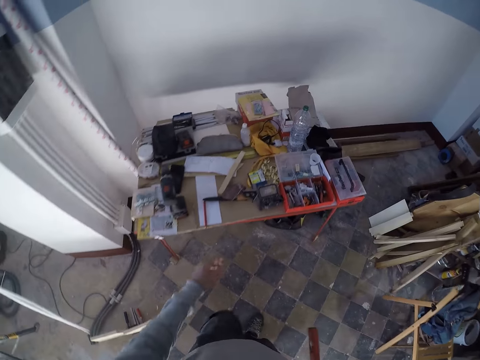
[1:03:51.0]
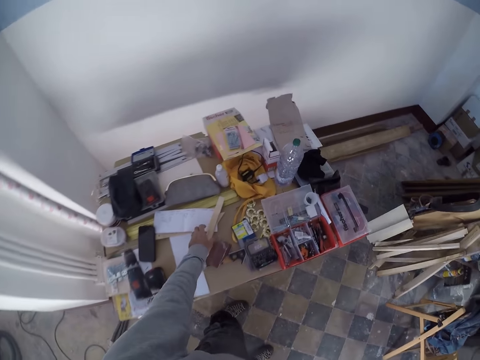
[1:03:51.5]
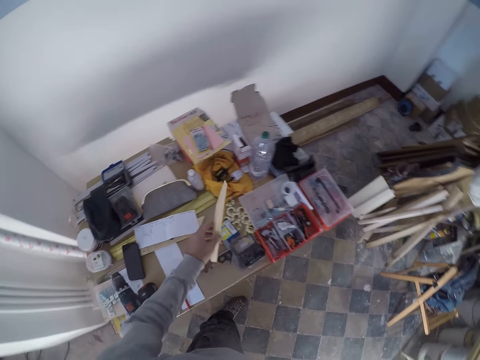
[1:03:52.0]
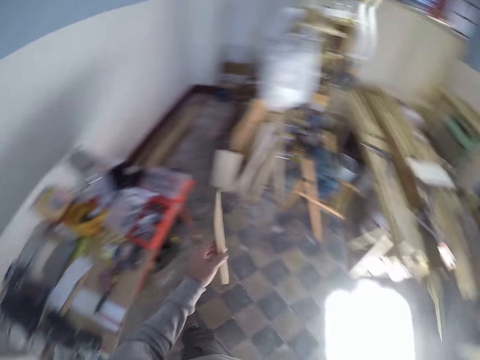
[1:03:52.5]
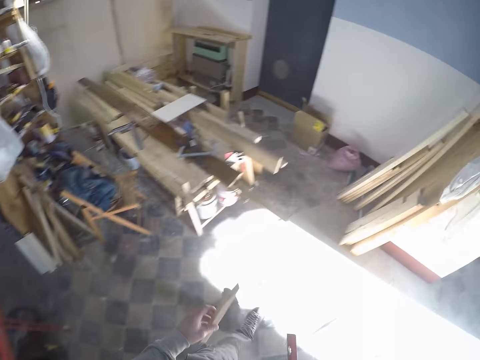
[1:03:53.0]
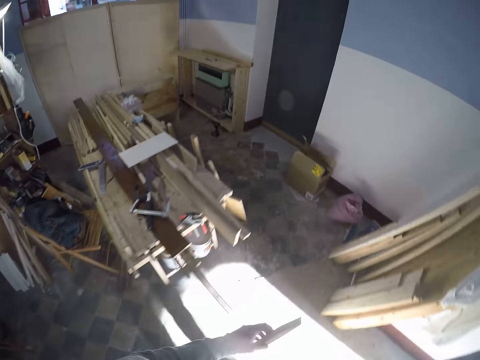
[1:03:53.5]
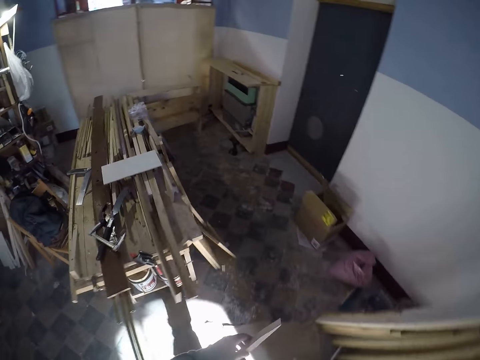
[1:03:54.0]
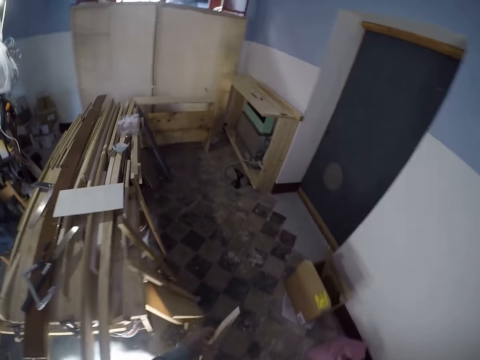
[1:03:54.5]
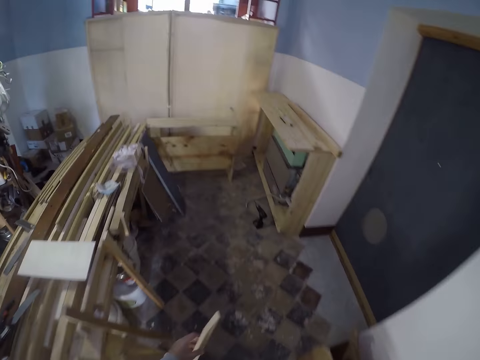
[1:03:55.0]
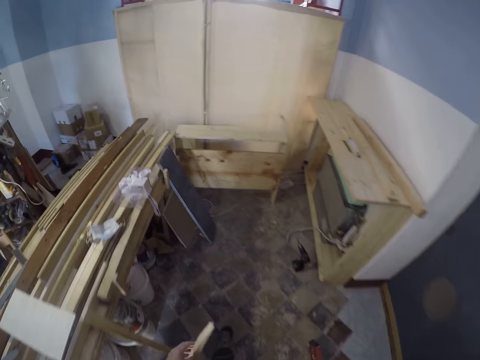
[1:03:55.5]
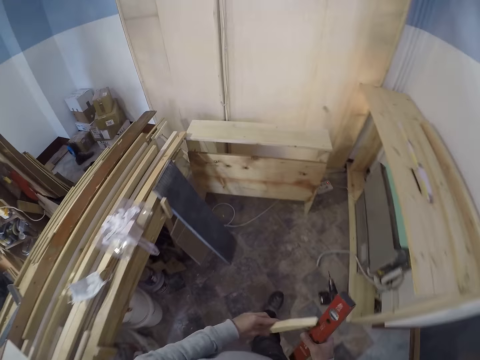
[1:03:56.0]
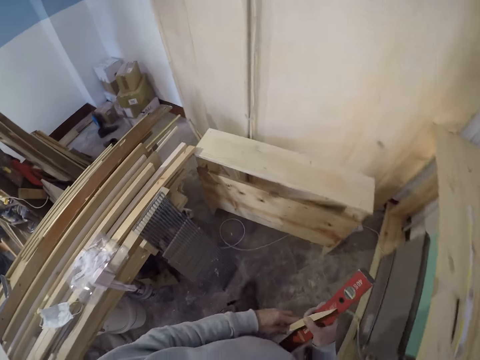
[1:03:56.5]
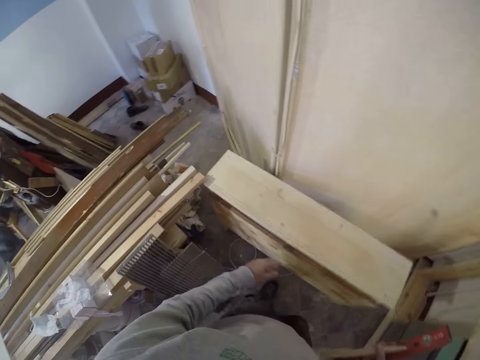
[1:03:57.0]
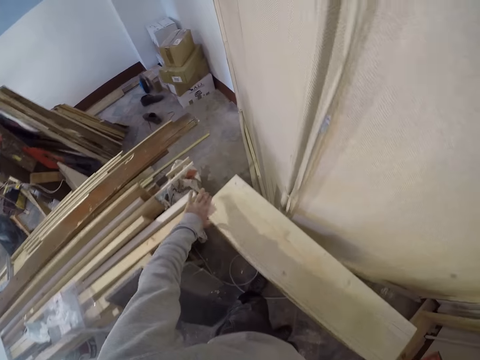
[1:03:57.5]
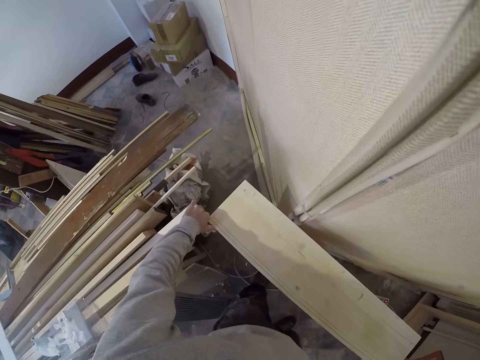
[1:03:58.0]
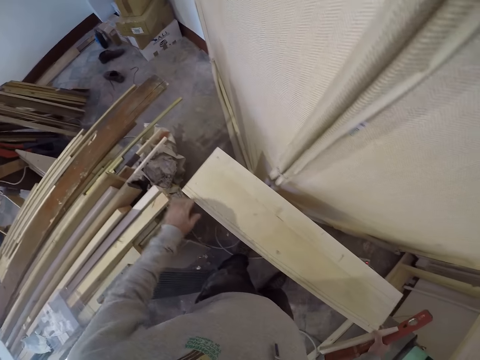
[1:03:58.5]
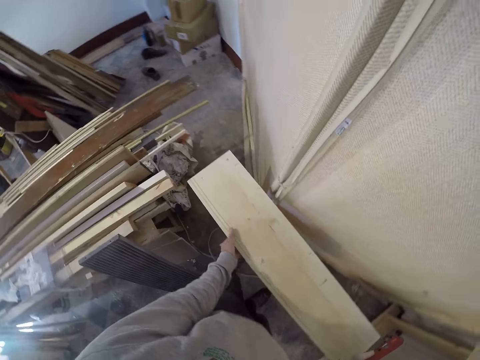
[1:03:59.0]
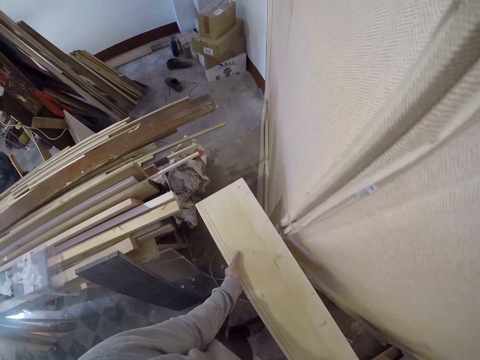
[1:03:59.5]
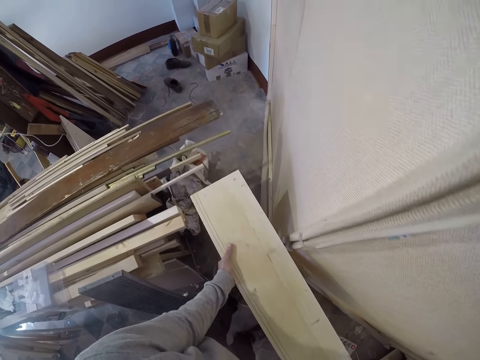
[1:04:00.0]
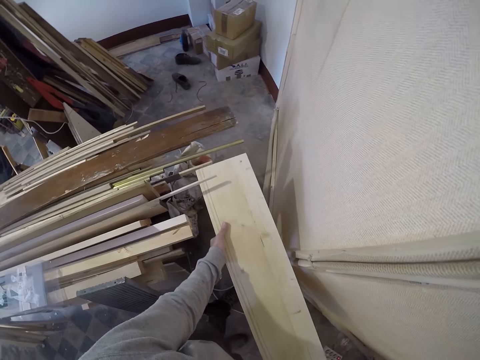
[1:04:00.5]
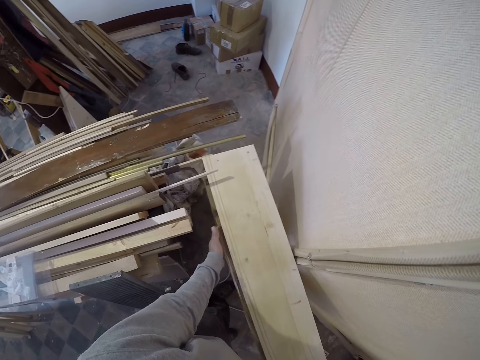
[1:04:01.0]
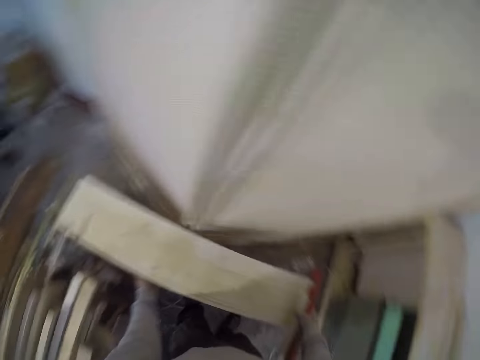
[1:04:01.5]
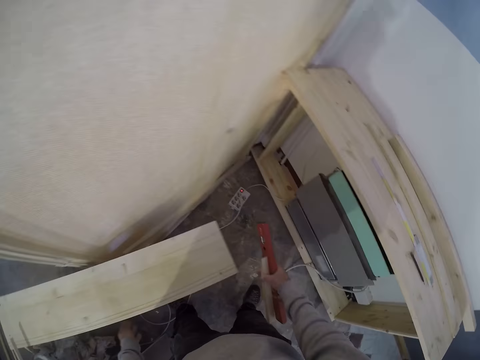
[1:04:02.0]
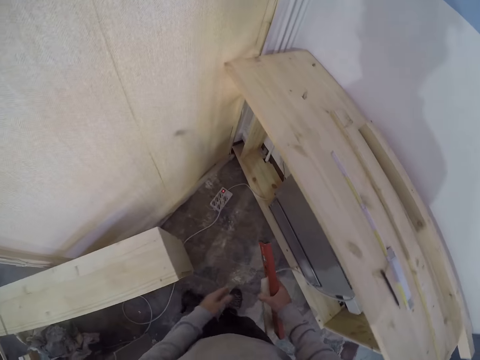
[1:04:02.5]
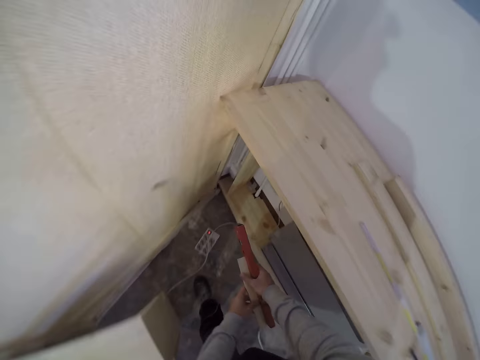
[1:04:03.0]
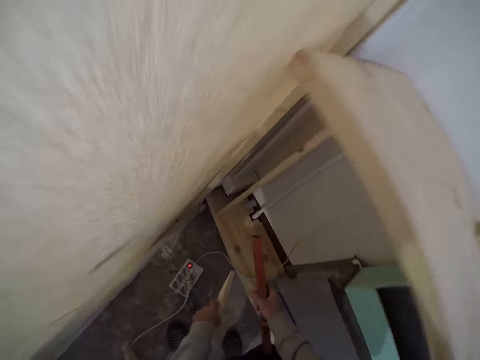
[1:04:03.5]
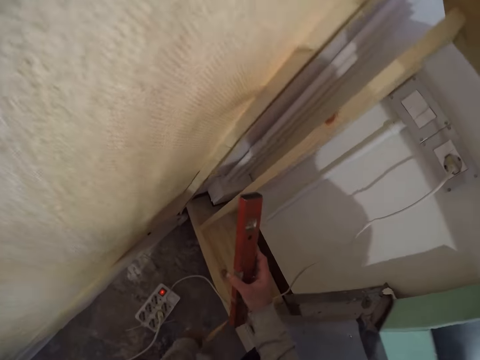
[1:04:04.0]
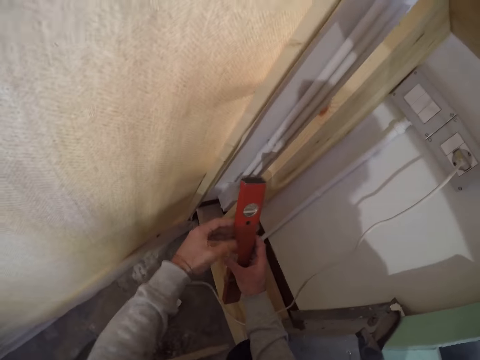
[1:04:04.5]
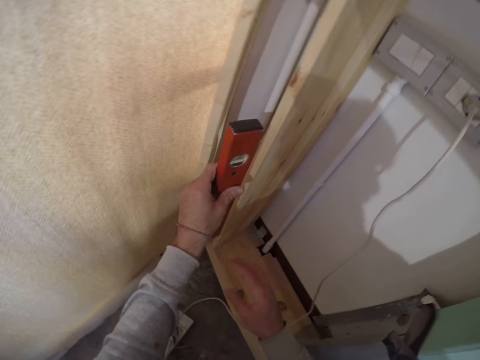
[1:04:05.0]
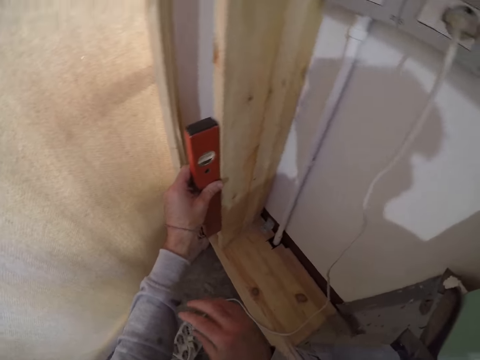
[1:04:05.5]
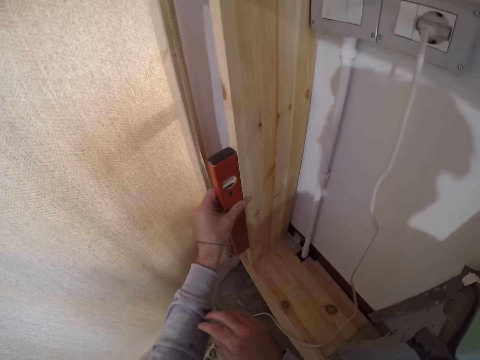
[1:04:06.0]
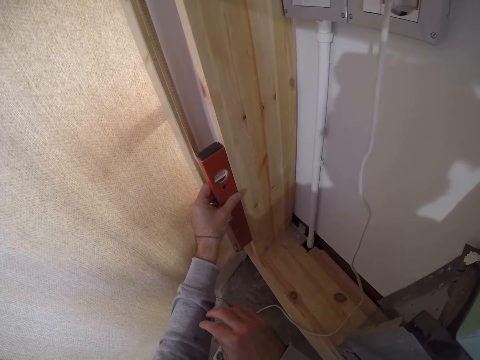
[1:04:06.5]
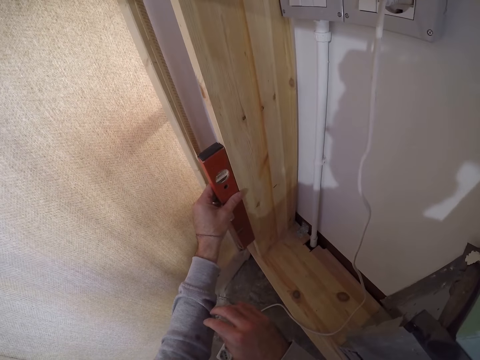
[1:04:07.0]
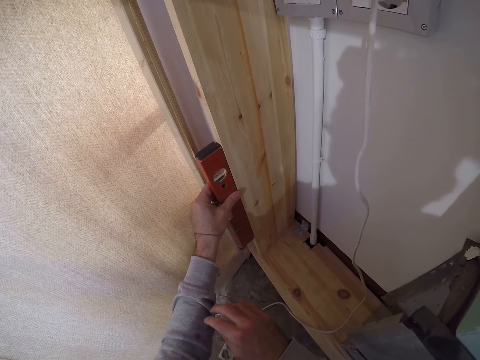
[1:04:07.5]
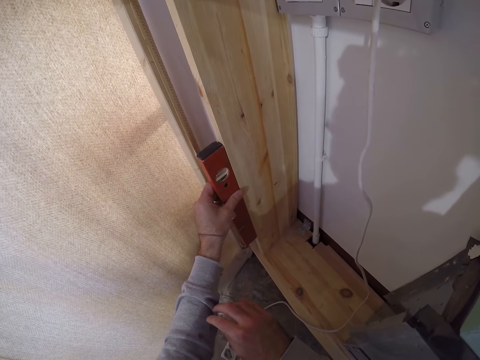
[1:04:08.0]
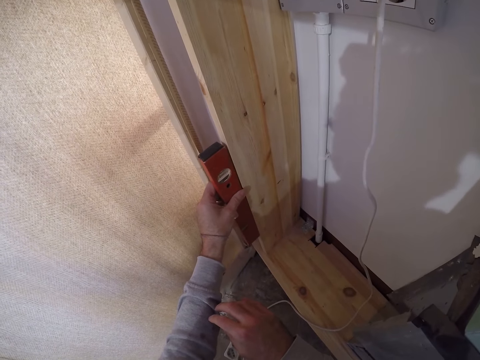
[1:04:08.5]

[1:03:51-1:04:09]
The camera wearer picks up a piece of wood from a table with his left hand. He walks in the room. He passes the wood to his right hand from his left hand. He holds the piece of wood with the right hand. He moves the wood on the workbench with his left hand. He carries a wood structure with both hands. He passes the wood from his right hand to his left hand. He drops the wood on the floor with his left hand. He passes the spirit level or level tool to his left hand from his right hand. He measures the bench with the spirit level in his left hand. He moves the level of the wood using the level tool.

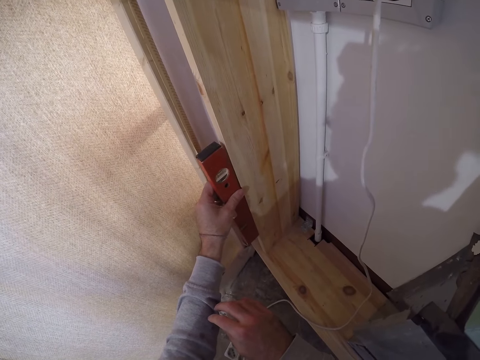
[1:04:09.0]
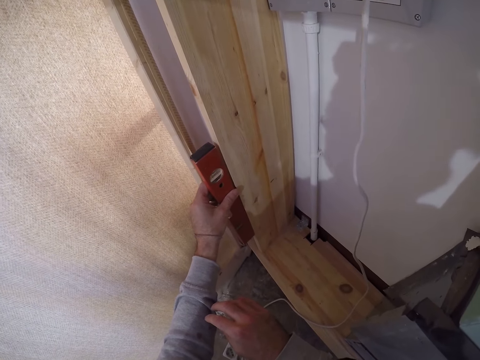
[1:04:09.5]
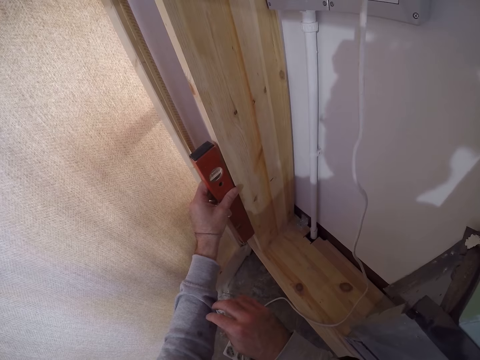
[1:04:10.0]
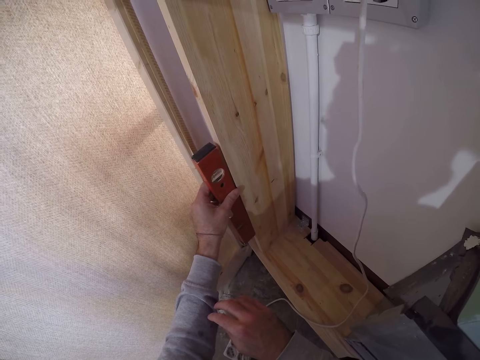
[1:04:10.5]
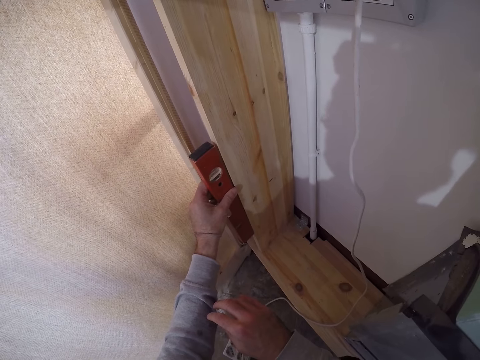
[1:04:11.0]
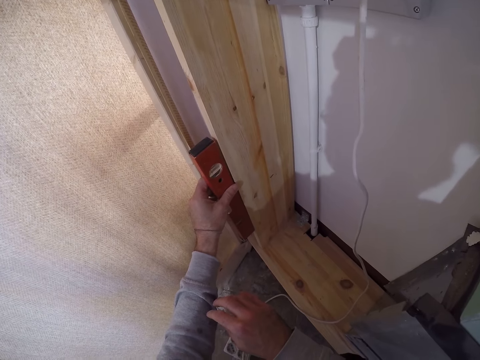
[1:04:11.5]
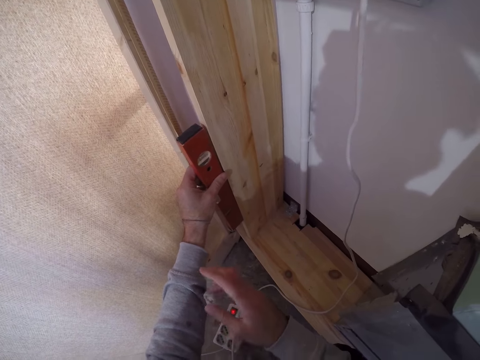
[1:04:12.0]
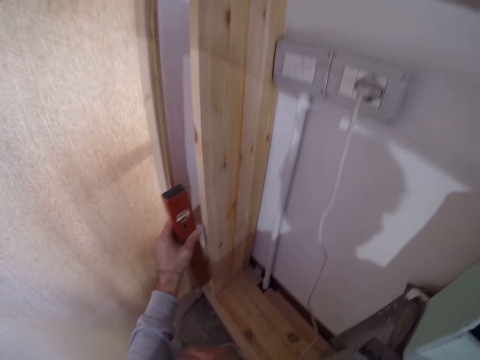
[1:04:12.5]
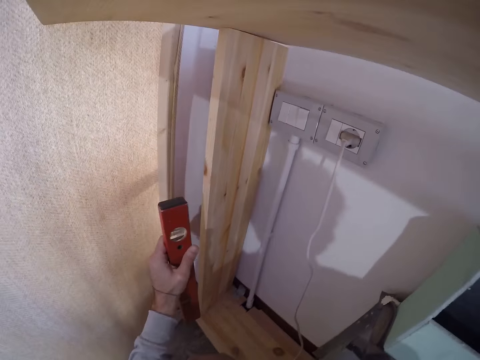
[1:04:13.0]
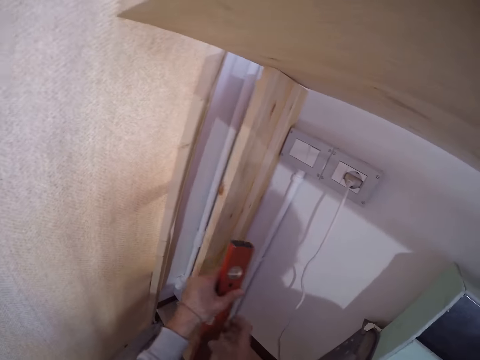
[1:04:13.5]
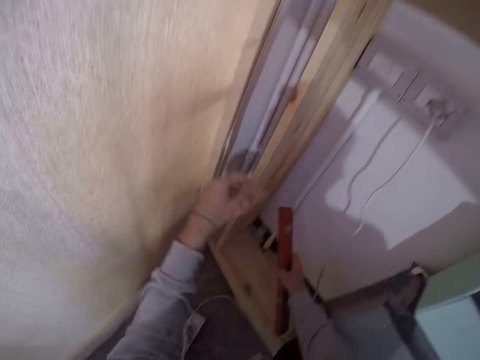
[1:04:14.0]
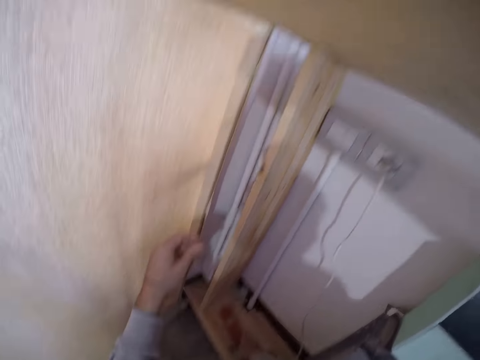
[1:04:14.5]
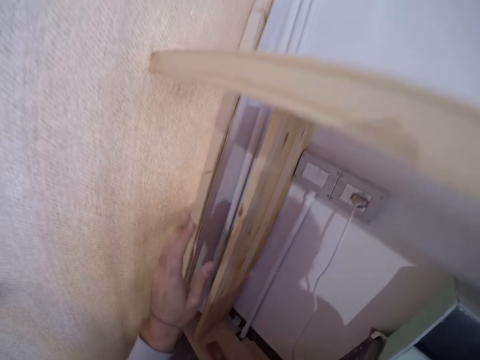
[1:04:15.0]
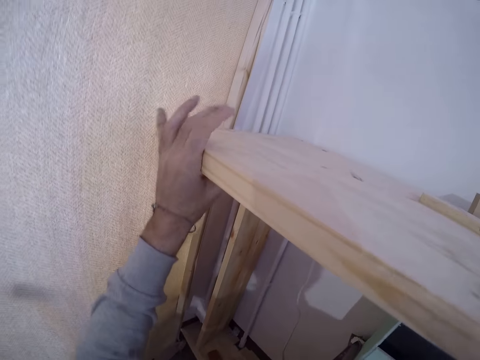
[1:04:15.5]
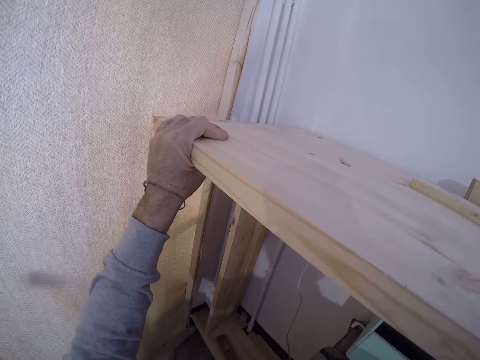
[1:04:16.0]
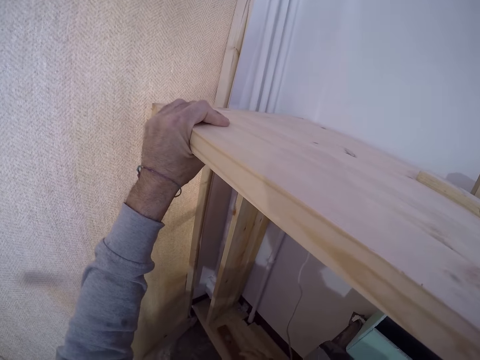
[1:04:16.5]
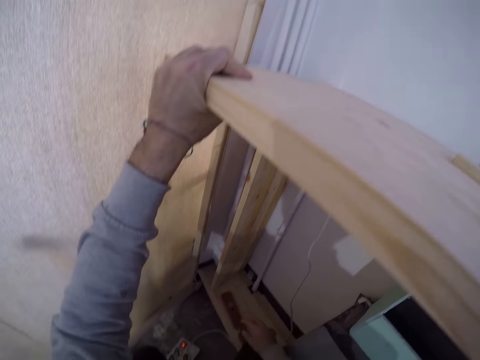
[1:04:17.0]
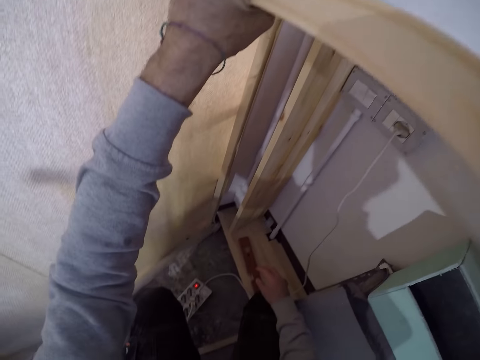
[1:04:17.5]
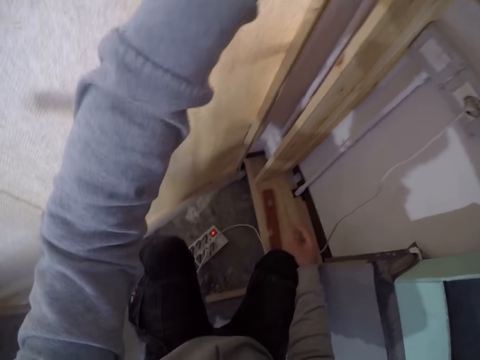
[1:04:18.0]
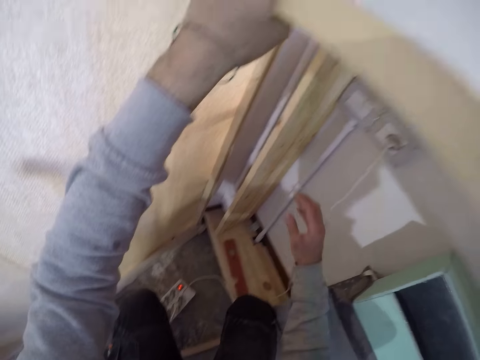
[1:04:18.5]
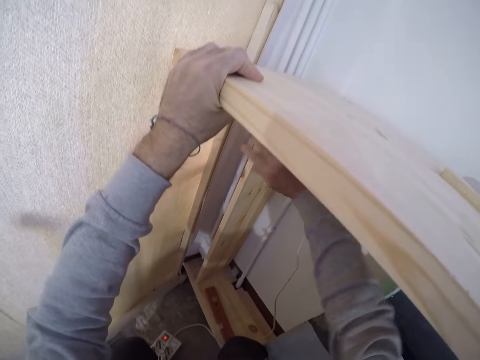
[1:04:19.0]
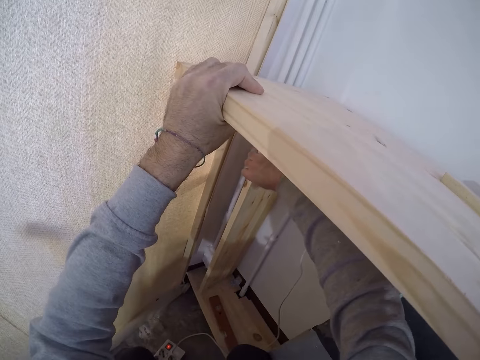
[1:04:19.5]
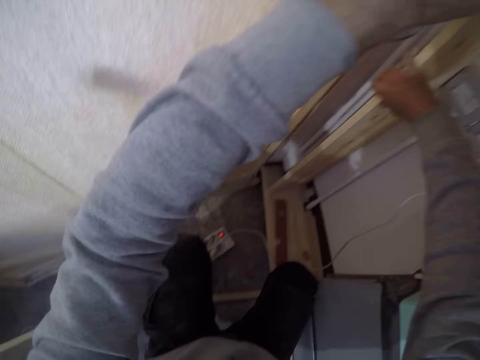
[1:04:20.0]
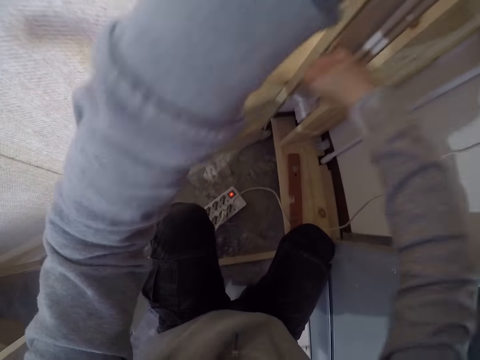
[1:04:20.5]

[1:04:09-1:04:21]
The camera wearer drops the spirit level or level tool on the bench with his right hand. He moves the level tool to the right hand. He moves the bench with his left hand. He adjusts the bench with both hands.
